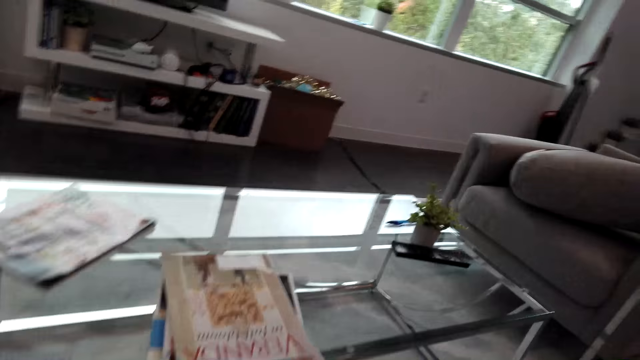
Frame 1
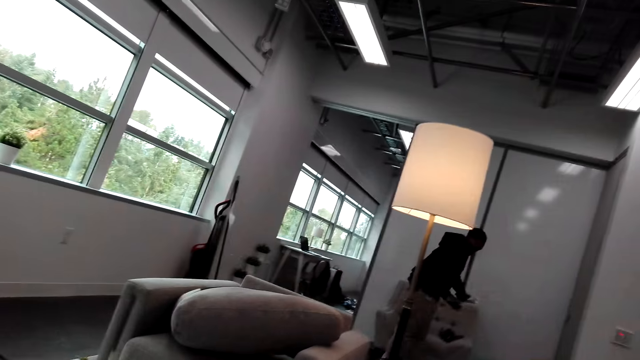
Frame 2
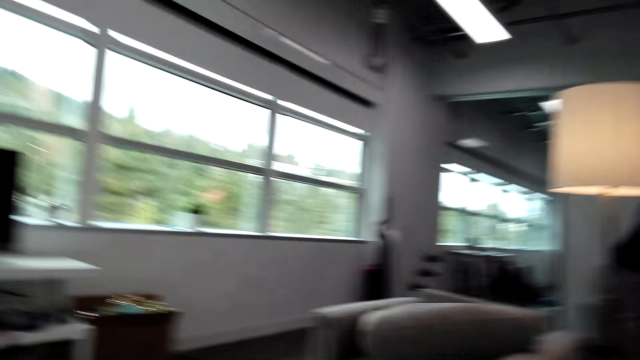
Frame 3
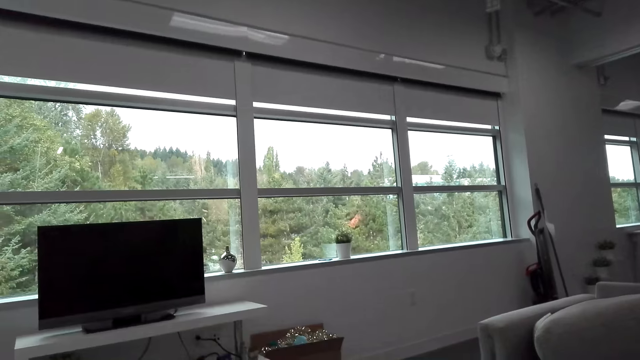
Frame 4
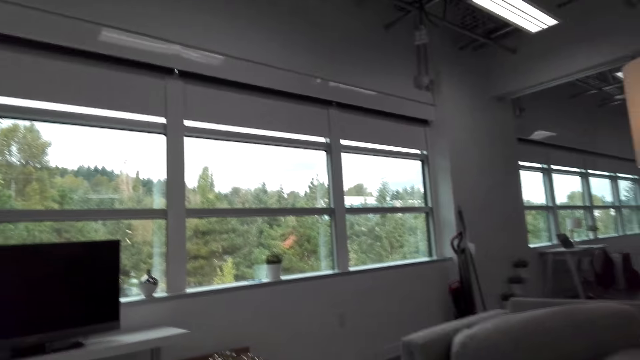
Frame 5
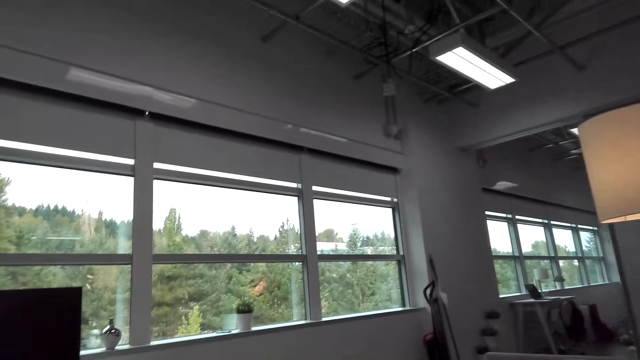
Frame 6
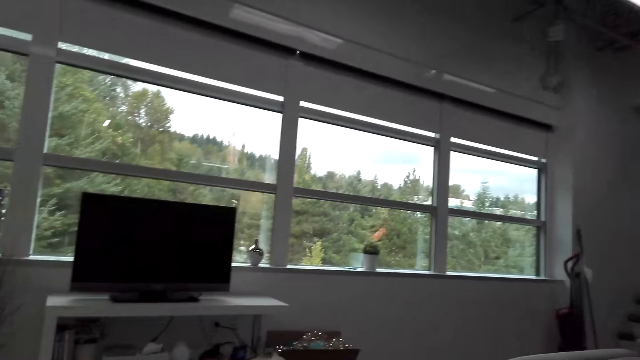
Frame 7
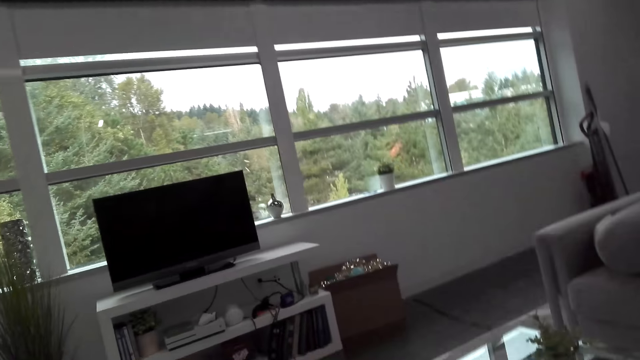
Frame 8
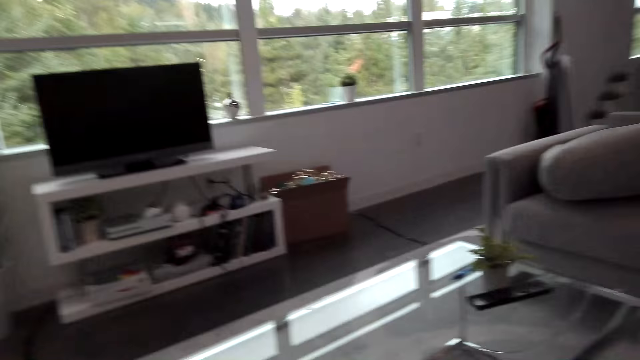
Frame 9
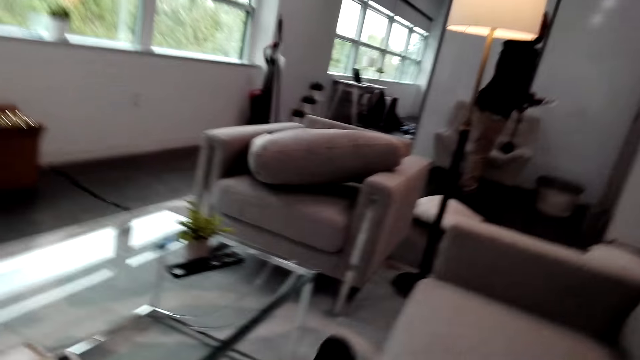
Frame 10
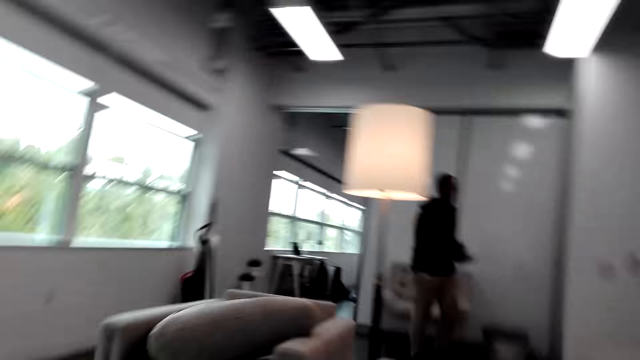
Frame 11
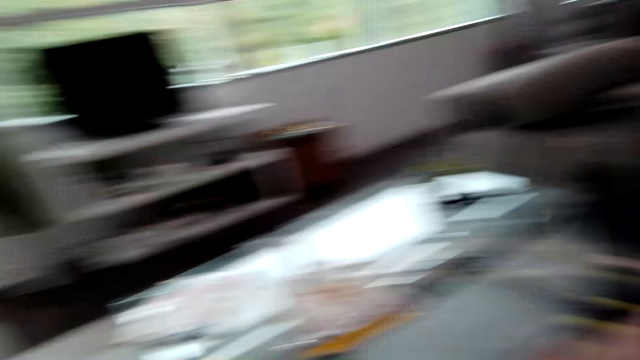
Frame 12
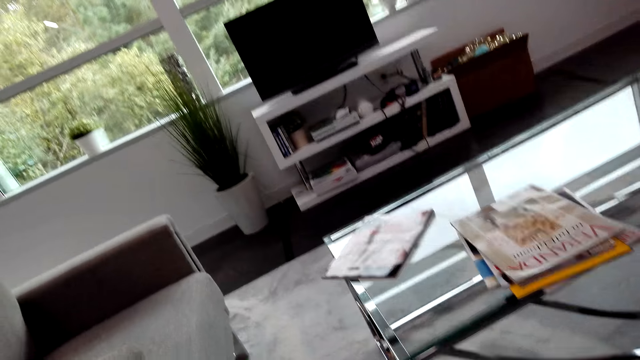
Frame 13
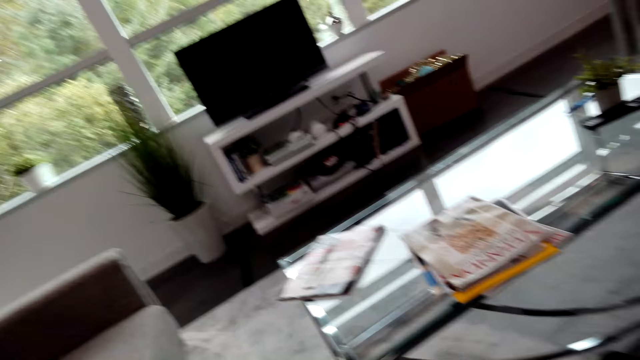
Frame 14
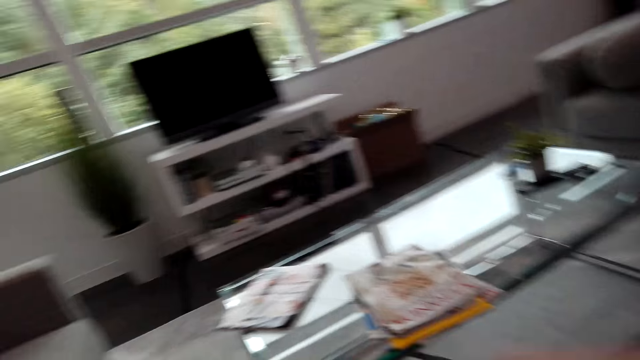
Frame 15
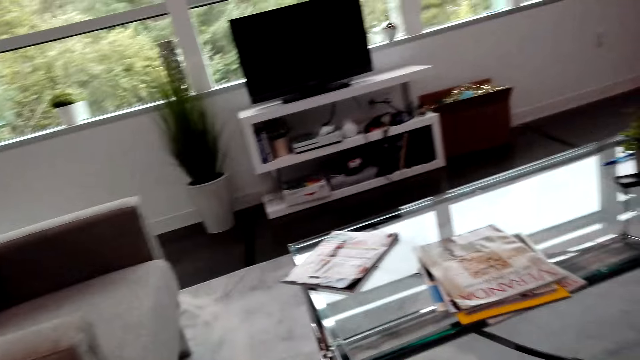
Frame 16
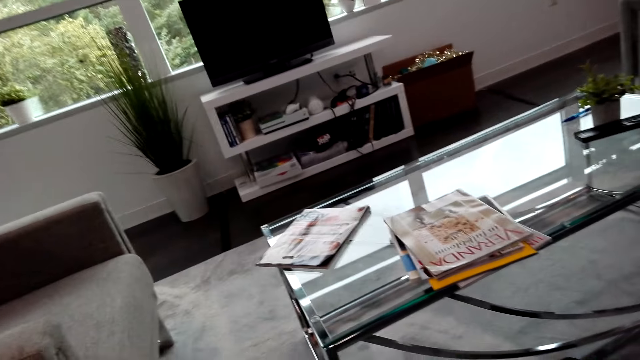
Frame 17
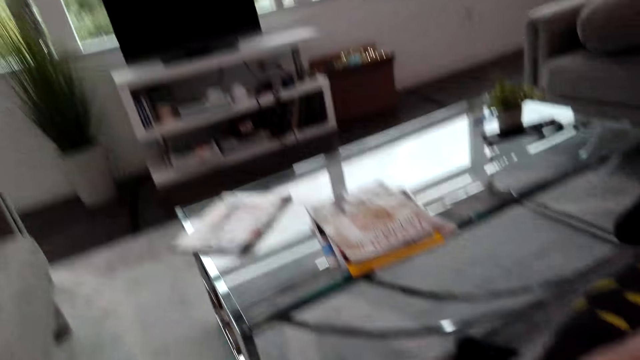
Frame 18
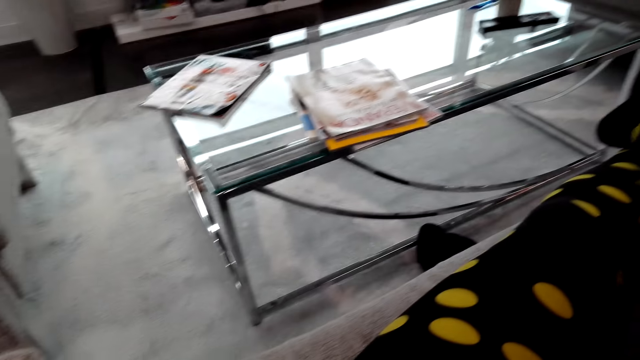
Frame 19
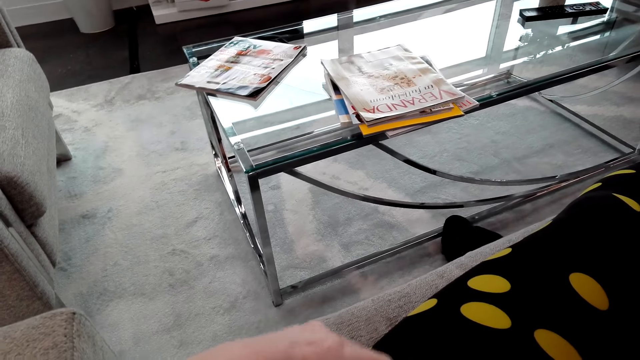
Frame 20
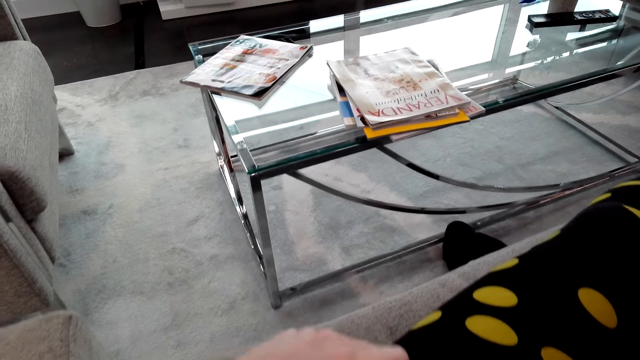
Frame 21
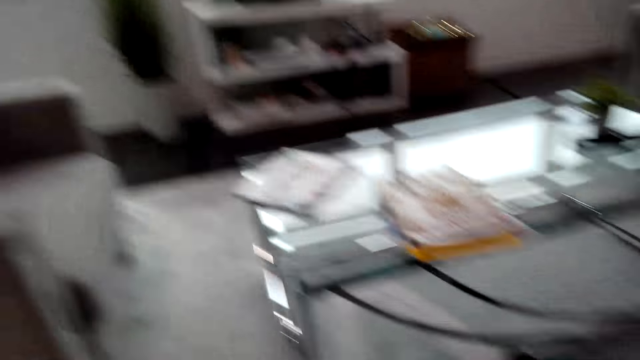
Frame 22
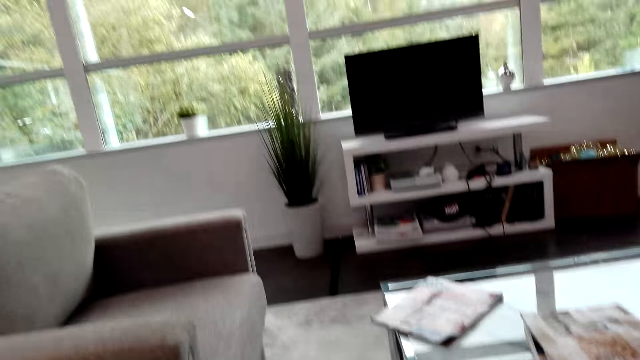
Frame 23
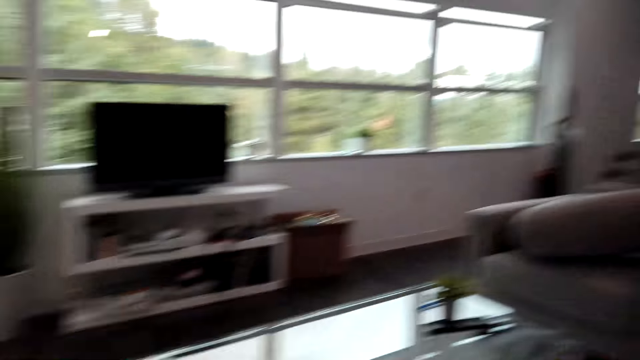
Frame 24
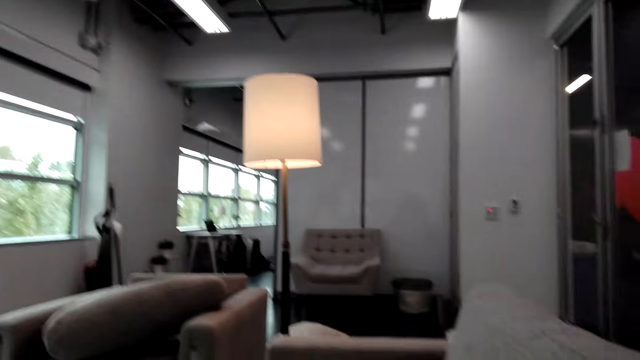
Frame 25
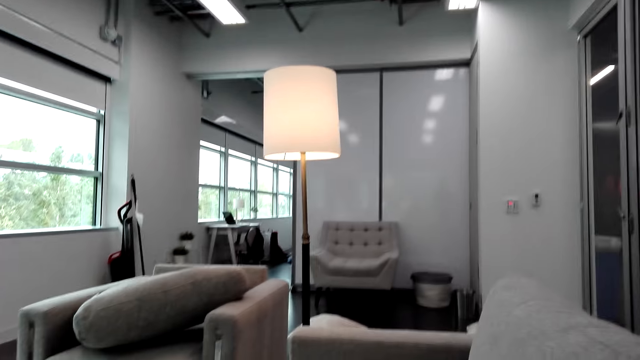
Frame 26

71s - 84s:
The camera wearer looks around. They communicate to a person. They put legs on the couch. They look around. They do something.

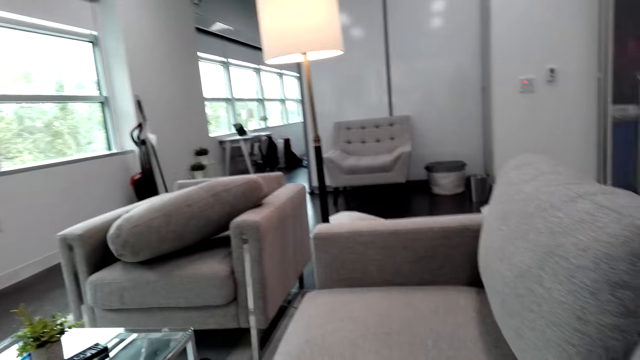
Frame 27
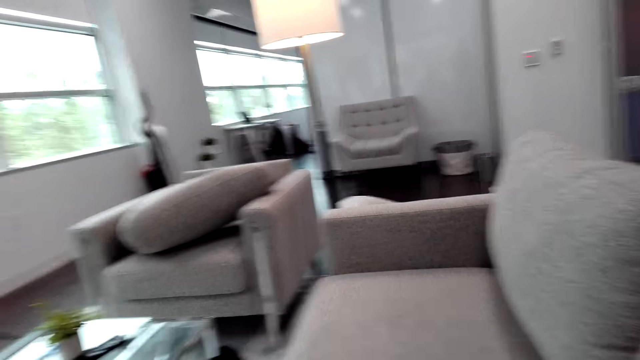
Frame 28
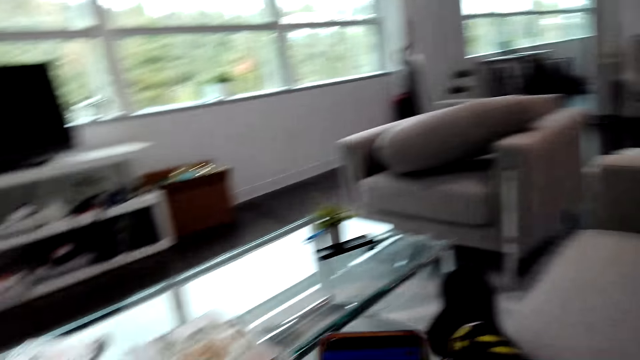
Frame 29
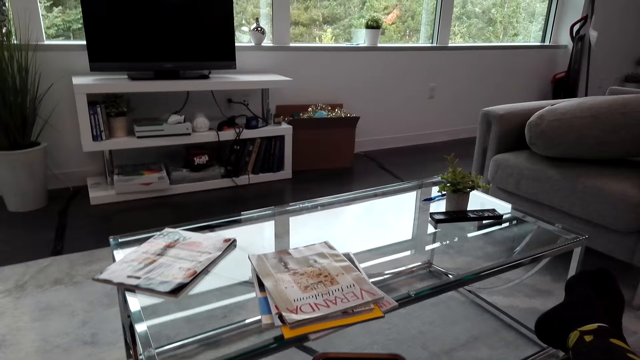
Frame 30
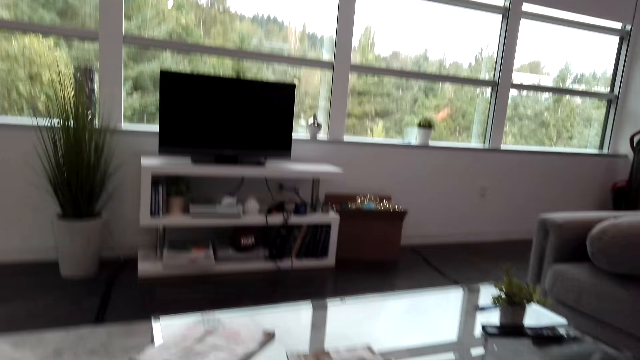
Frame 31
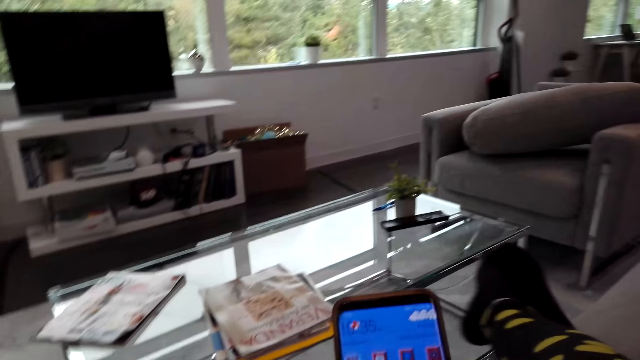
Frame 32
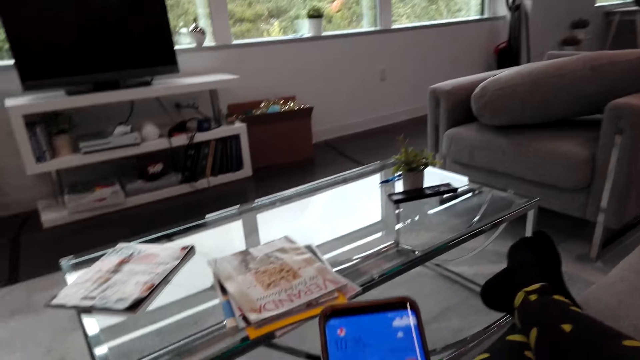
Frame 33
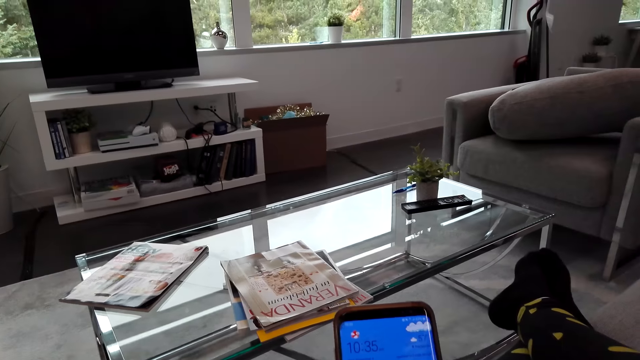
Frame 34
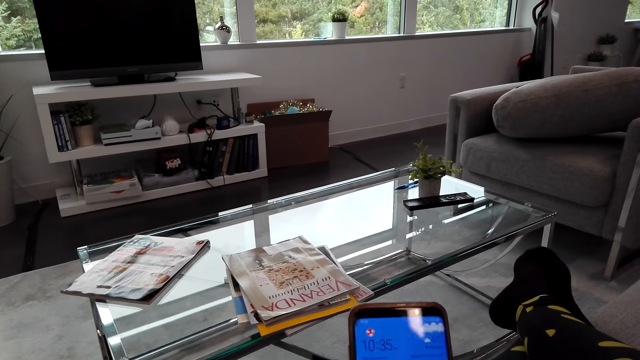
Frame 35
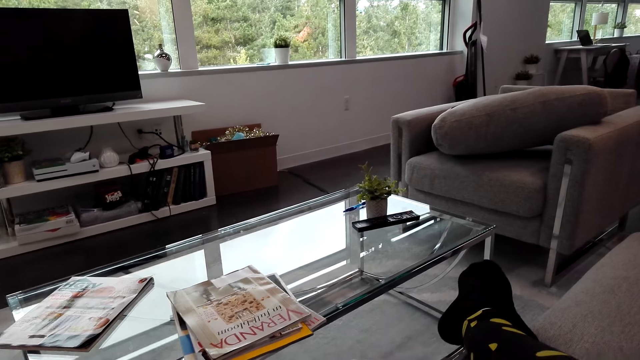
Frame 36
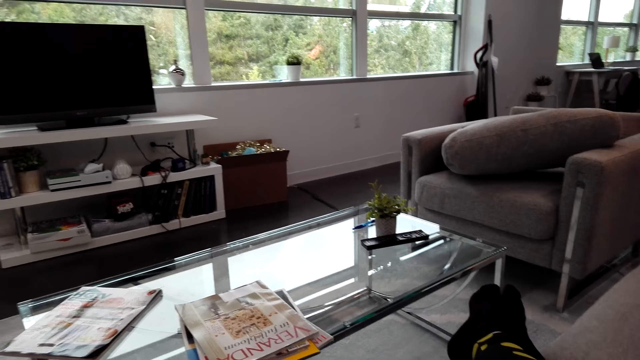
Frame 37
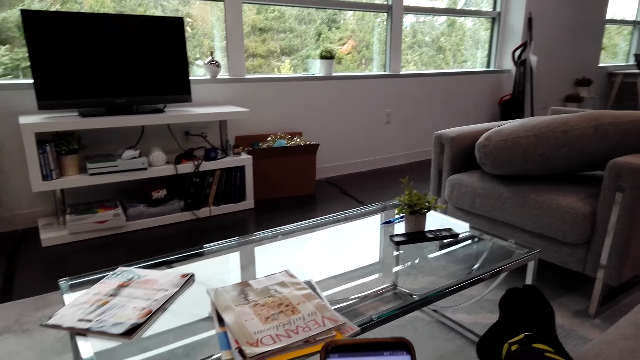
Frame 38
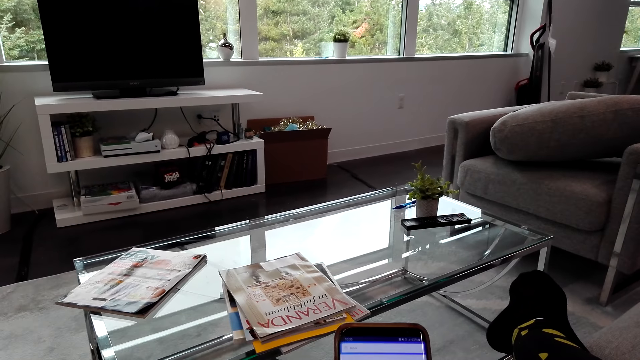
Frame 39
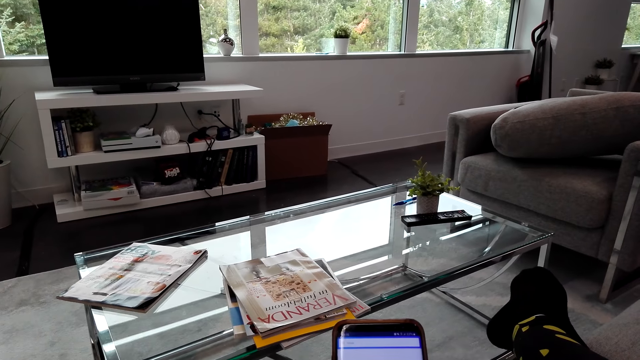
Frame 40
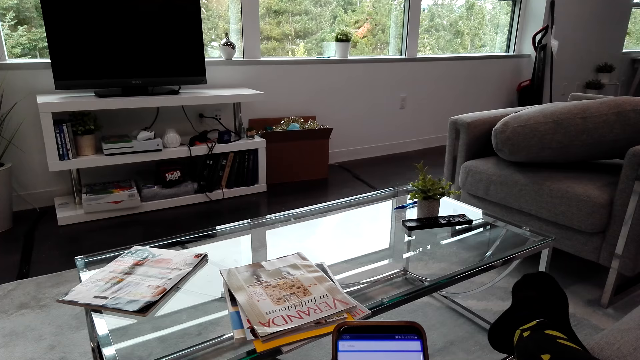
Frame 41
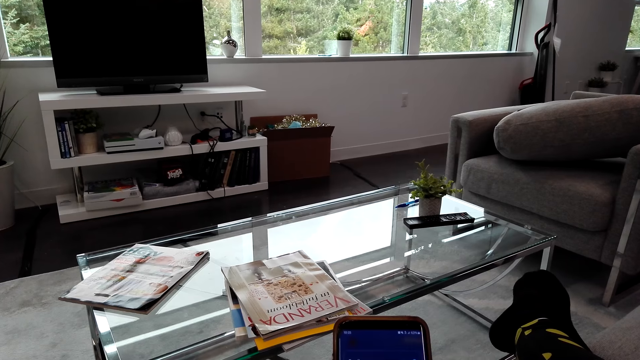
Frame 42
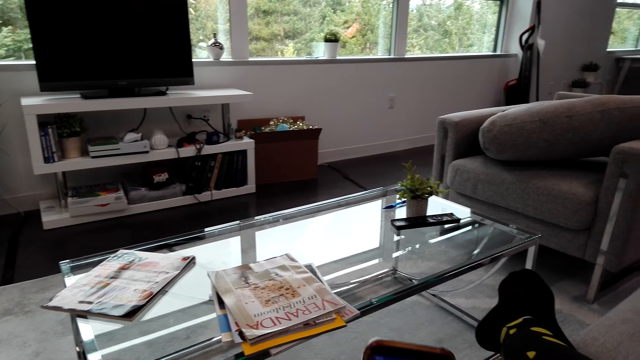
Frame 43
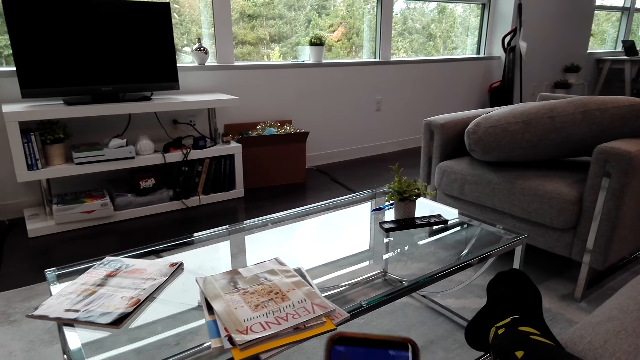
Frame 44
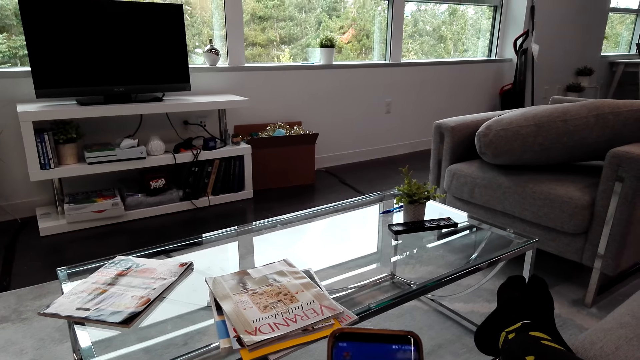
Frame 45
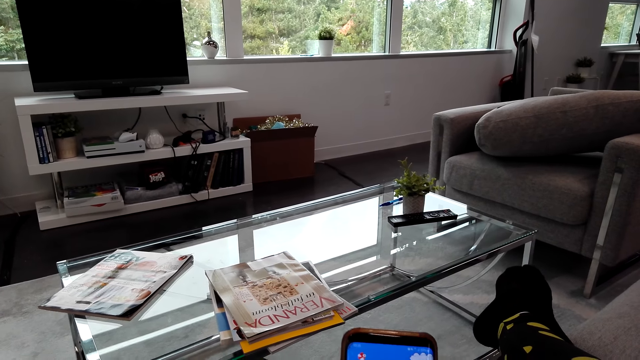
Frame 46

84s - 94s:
The camera wearer holds a phone. They scroll at the phone. They use the phone.
